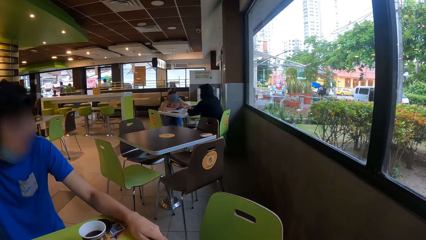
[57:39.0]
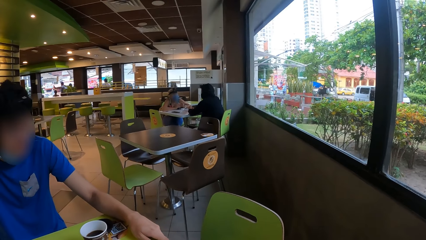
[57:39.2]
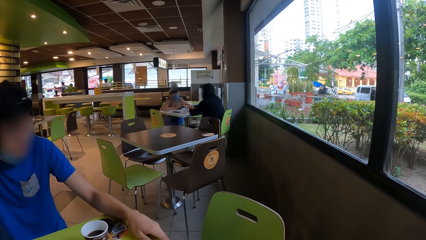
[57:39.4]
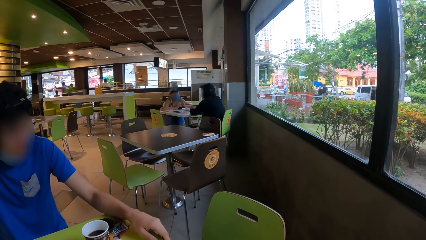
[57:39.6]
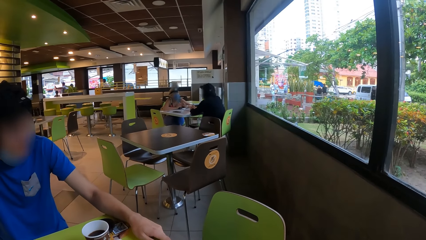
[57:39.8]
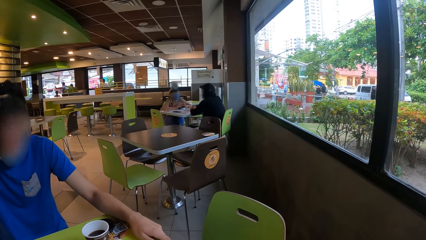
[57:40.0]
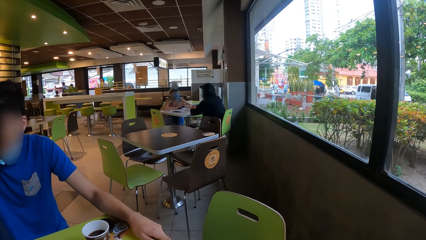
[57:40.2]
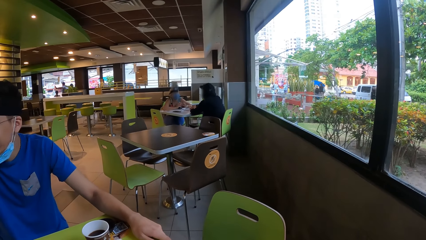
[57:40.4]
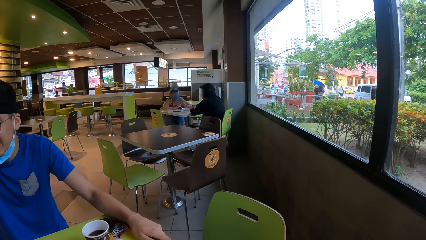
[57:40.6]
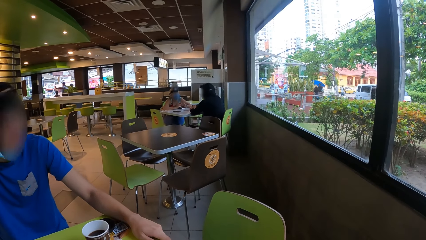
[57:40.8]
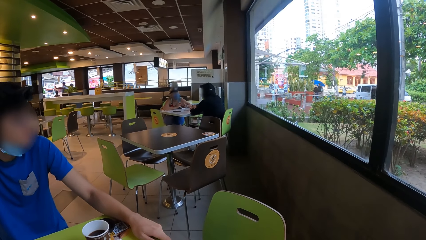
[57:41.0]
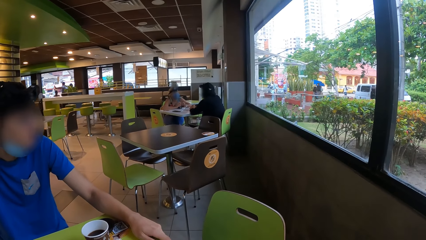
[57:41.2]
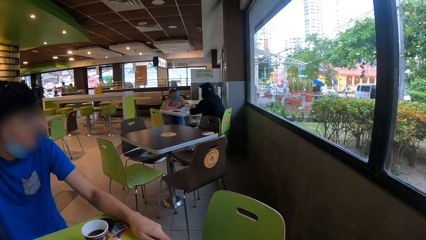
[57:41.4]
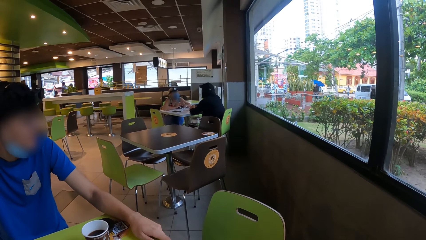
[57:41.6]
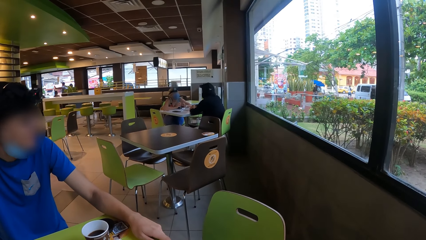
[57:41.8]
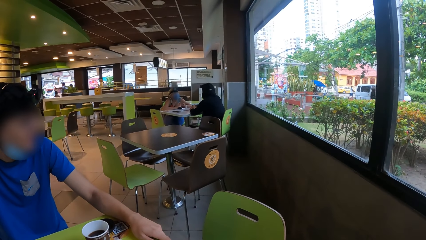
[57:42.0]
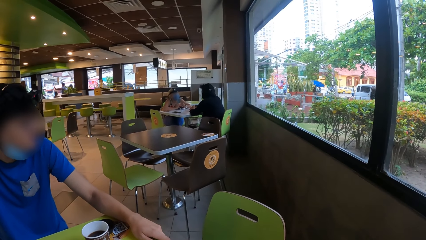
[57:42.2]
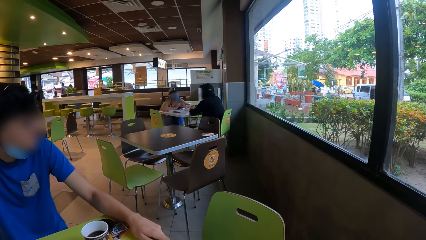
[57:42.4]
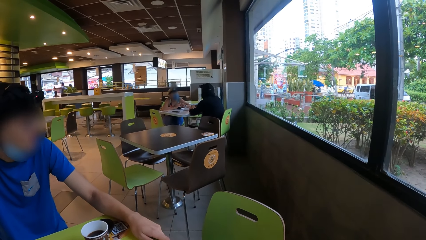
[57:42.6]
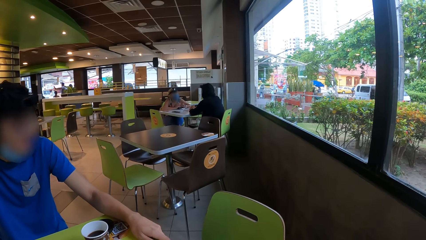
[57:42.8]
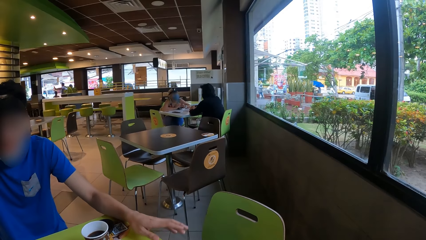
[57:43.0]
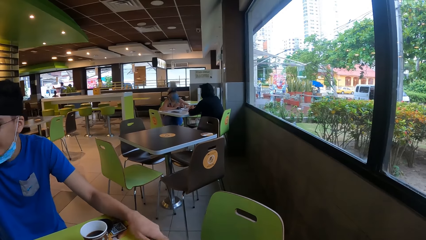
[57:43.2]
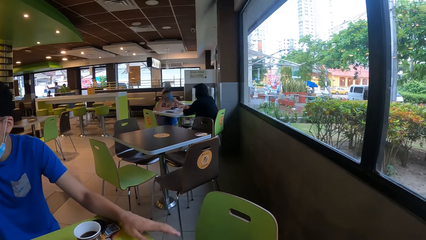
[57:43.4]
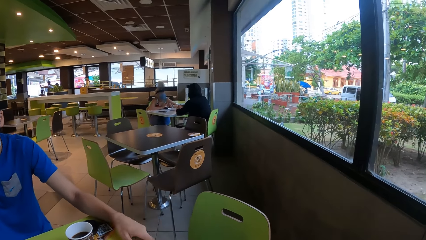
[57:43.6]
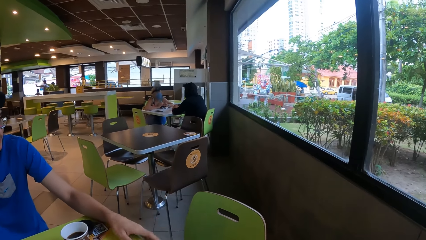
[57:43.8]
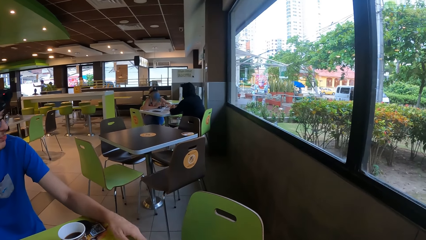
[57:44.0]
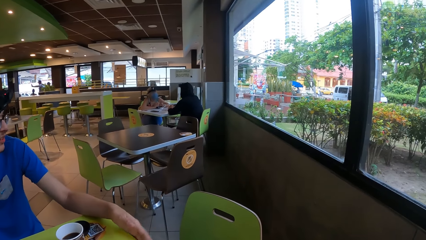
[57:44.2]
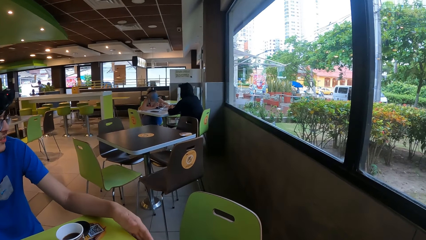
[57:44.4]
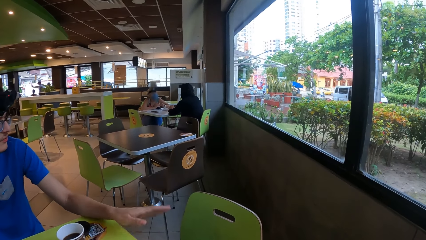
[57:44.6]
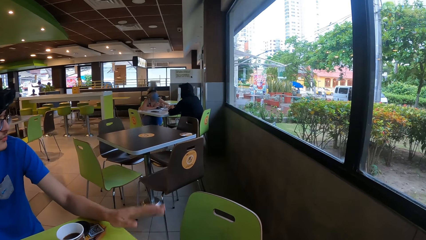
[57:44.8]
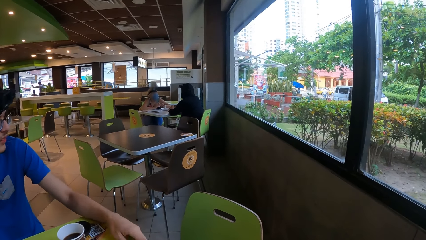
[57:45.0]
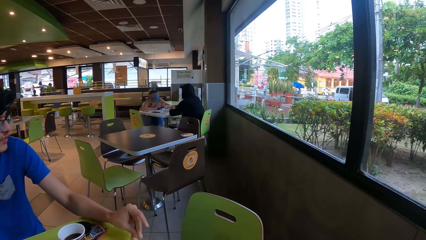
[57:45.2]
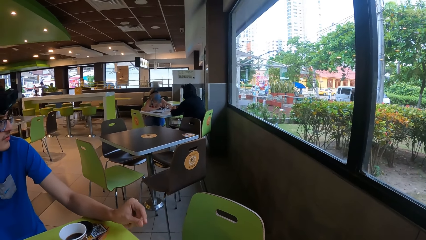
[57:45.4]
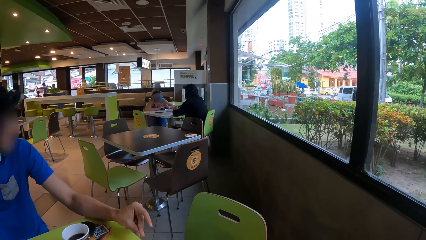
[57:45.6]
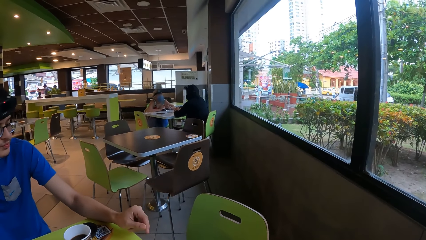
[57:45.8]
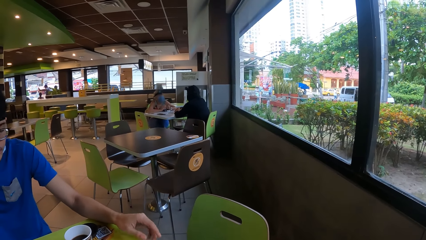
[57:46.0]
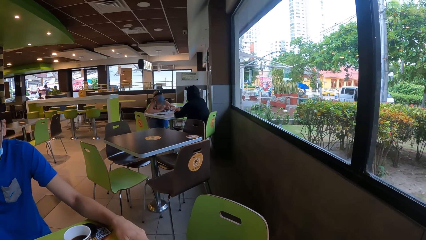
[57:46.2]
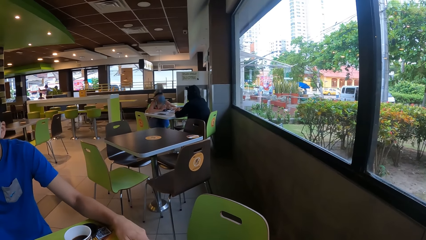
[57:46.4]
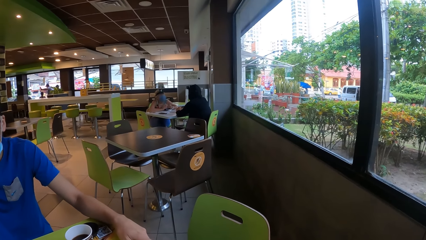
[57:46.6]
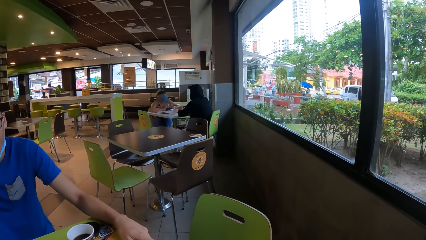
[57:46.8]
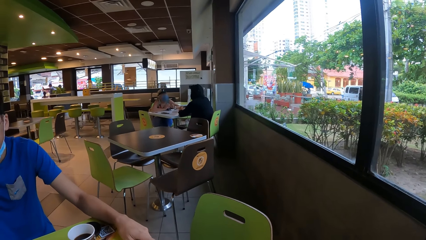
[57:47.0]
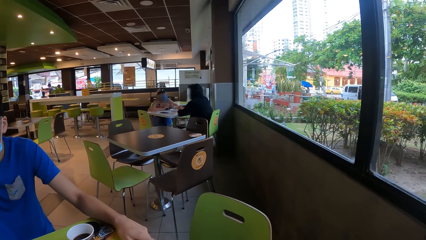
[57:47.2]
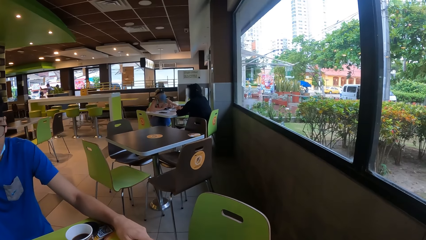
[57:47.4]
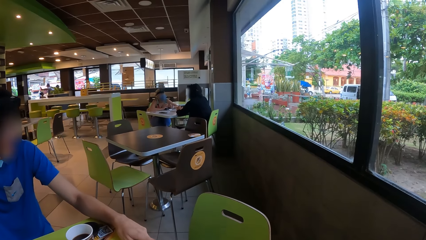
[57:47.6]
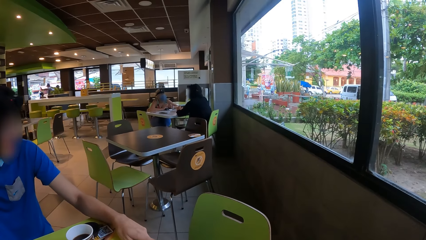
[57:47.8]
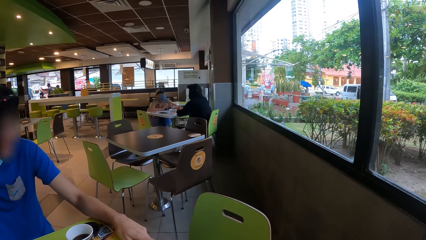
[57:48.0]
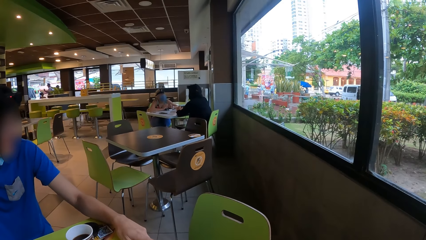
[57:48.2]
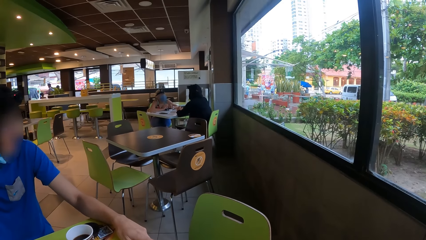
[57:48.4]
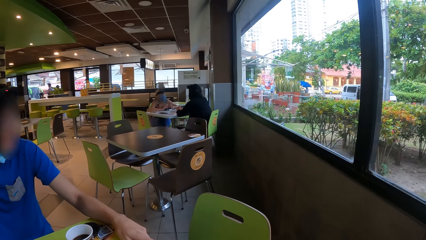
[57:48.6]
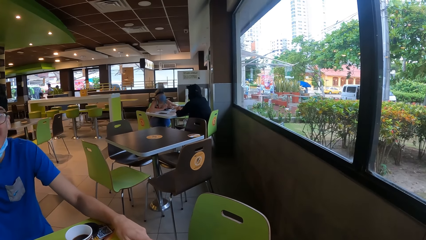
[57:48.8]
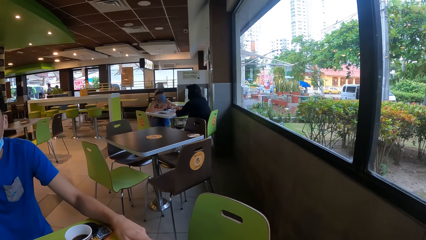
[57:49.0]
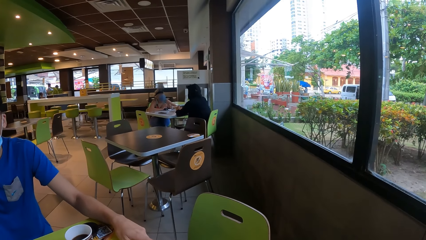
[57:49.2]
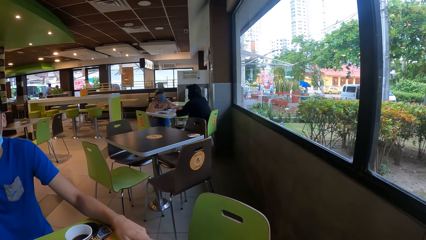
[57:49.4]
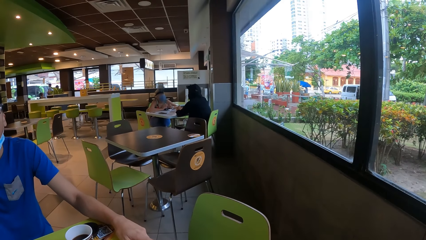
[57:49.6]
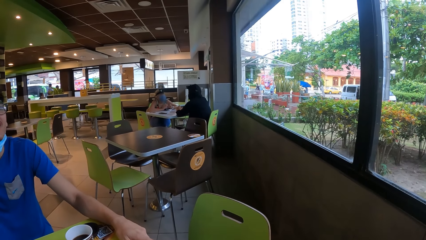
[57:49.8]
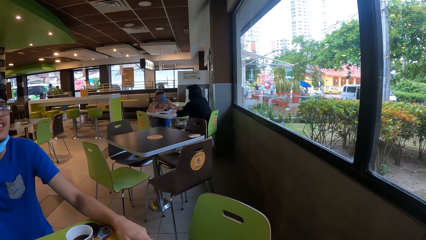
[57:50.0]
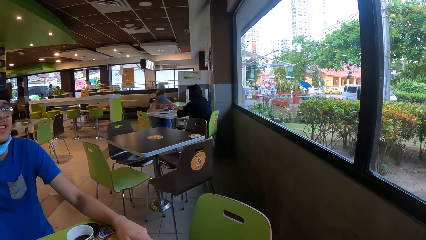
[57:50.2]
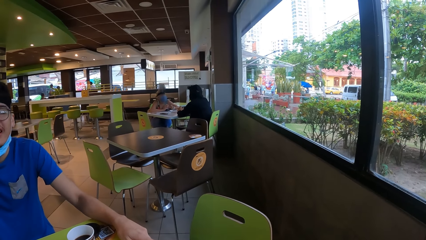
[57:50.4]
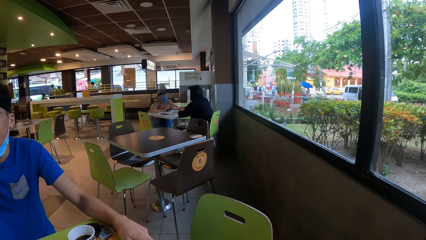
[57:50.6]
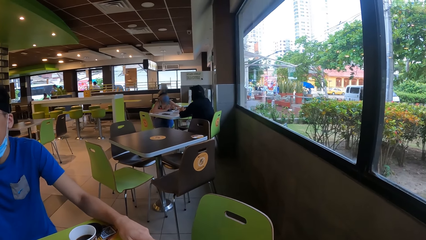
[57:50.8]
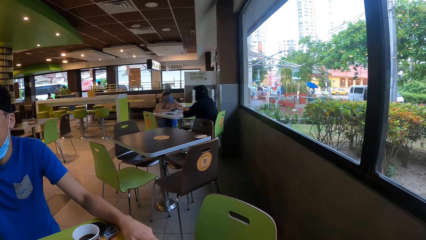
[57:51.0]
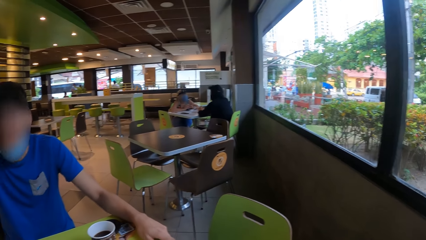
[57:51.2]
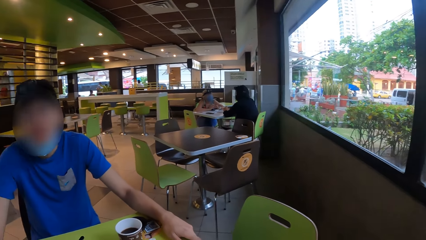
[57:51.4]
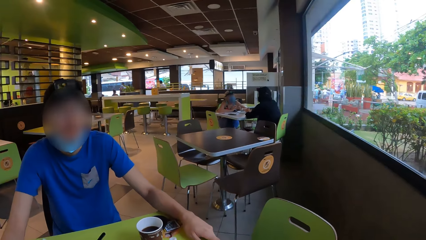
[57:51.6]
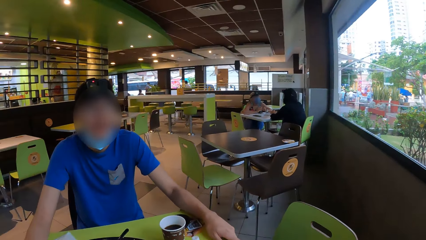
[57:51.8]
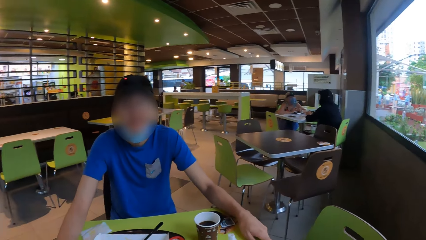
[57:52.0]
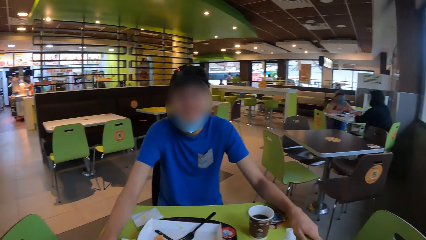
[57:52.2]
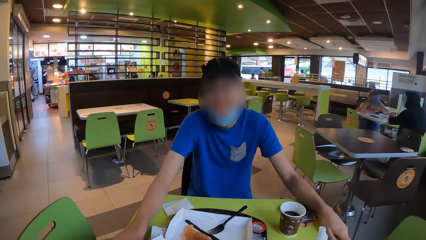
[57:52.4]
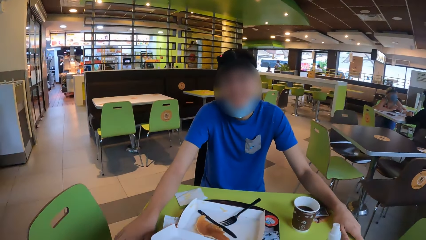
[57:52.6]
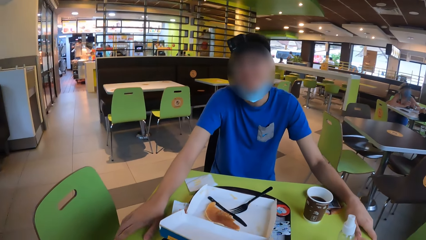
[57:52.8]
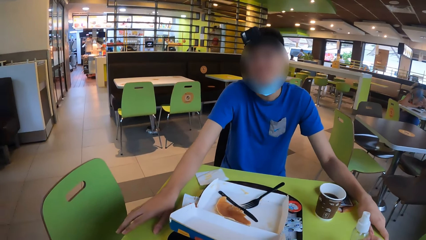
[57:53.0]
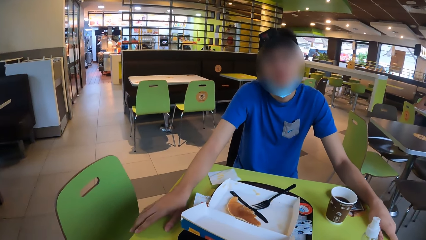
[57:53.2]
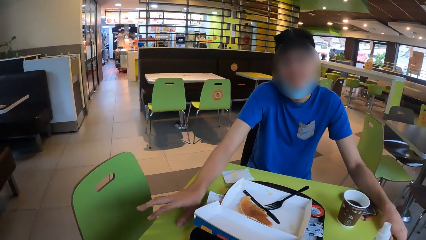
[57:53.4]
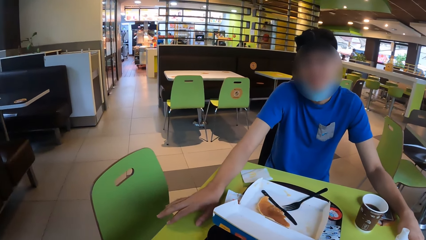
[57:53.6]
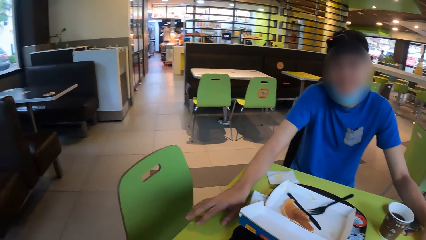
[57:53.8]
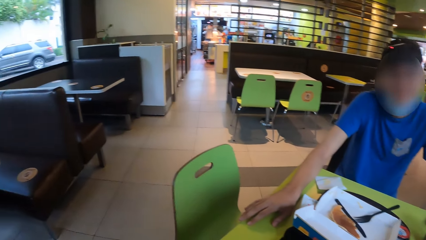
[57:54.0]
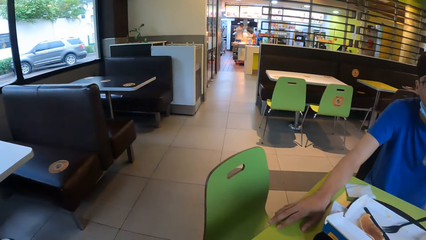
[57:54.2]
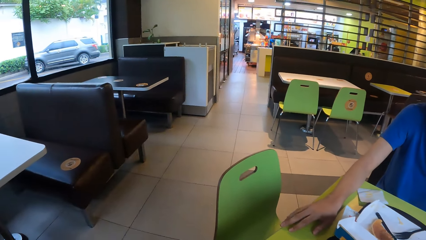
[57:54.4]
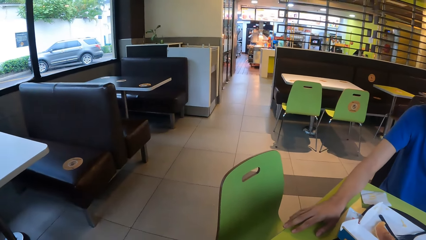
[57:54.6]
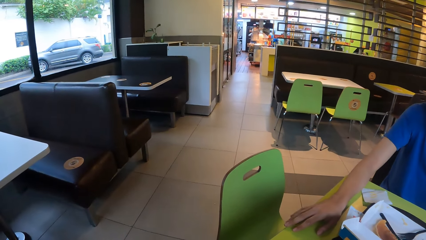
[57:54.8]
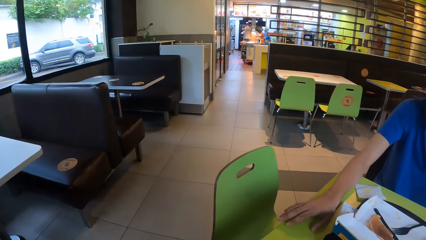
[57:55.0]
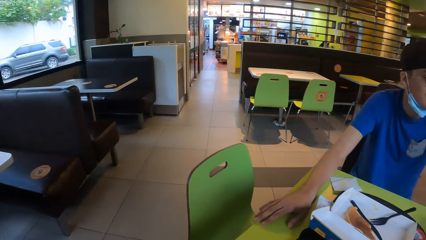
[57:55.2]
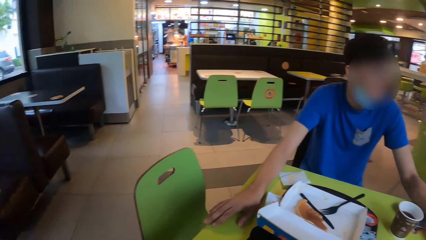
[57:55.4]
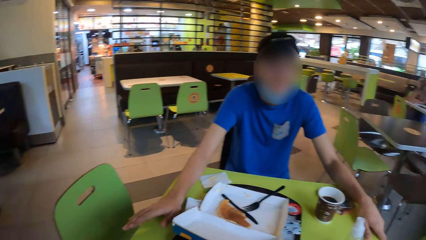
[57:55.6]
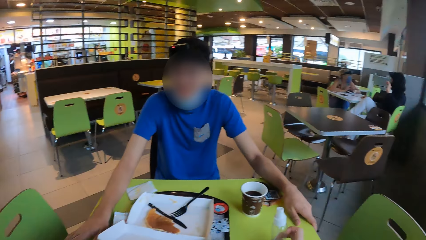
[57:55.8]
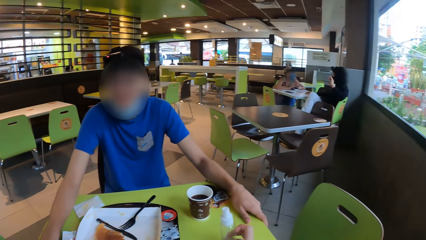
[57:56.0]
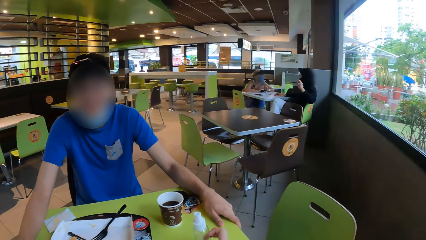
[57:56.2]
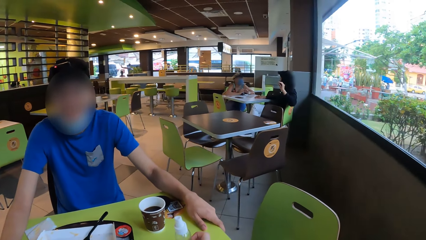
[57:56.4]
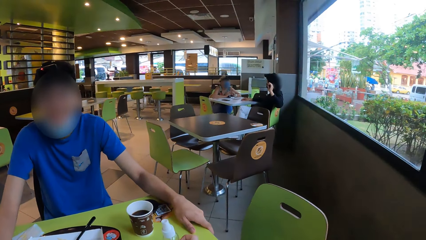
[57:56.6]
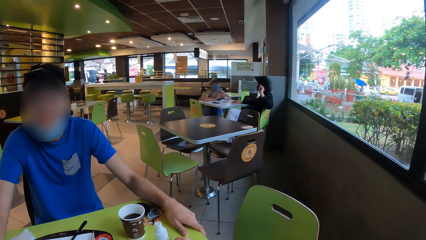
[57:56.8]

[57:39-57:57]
A man interacts with the camera wearer. The man taps a table with a hand. The man holds the table with a hand. The camera wearer stares at a window. They look around in a room. They look at the floor.
